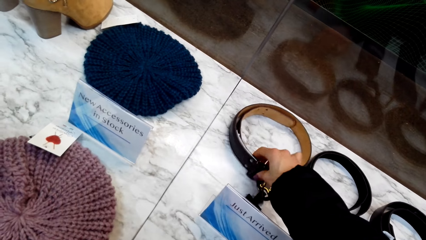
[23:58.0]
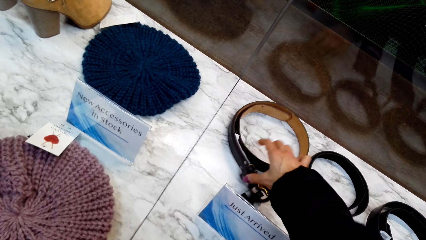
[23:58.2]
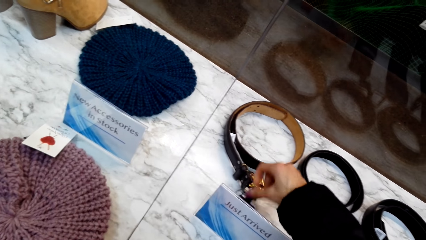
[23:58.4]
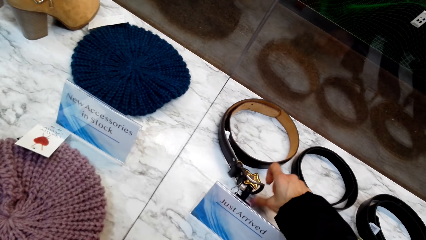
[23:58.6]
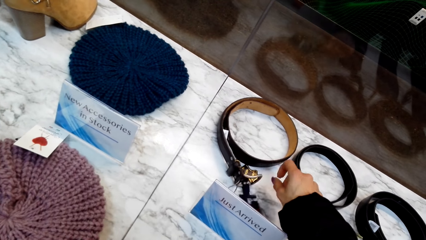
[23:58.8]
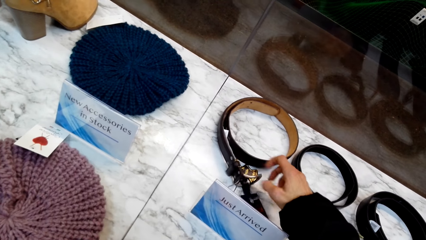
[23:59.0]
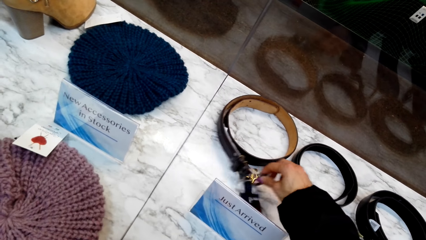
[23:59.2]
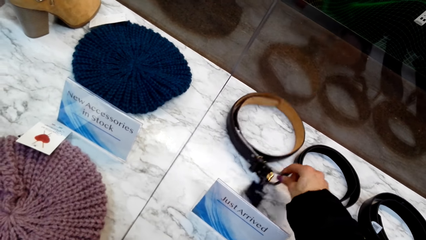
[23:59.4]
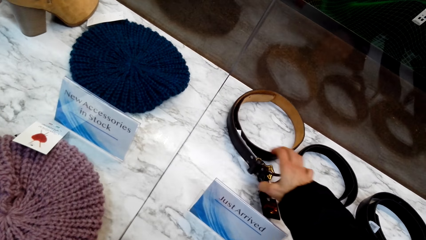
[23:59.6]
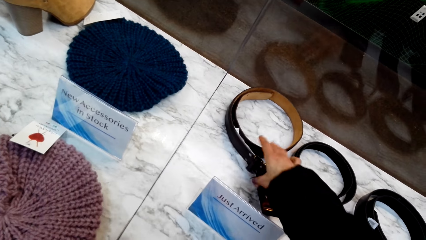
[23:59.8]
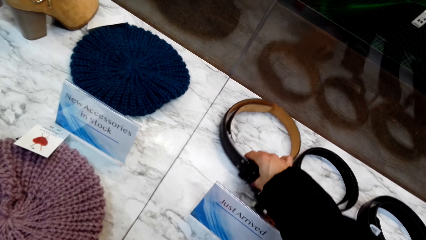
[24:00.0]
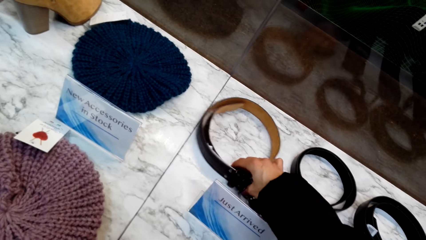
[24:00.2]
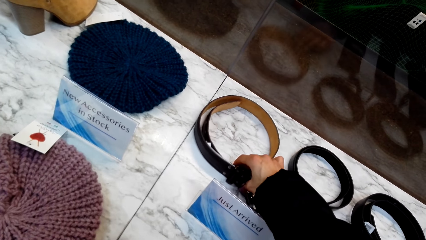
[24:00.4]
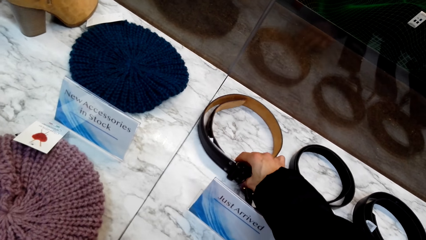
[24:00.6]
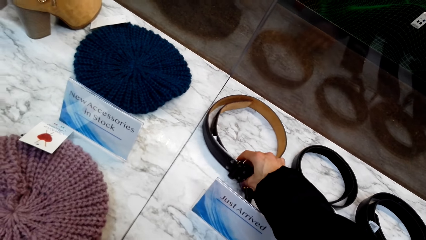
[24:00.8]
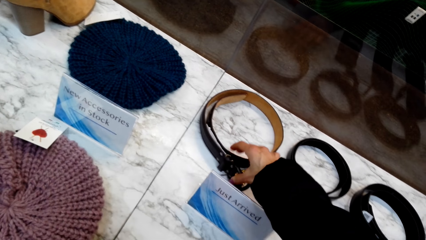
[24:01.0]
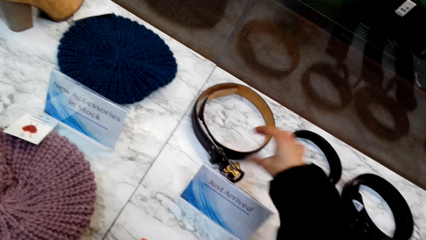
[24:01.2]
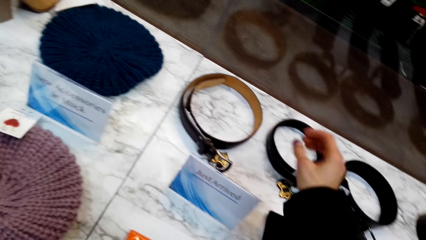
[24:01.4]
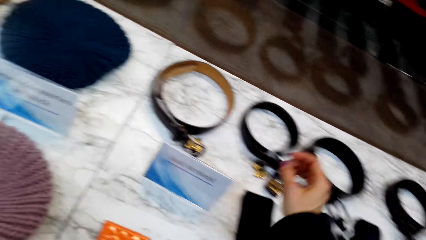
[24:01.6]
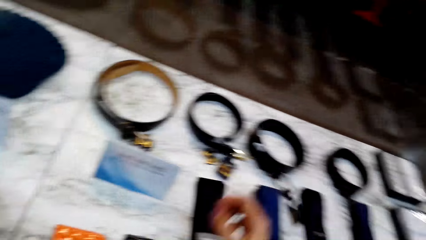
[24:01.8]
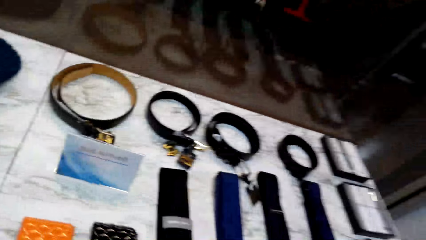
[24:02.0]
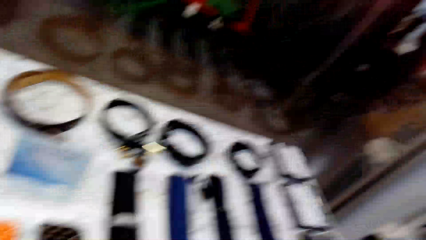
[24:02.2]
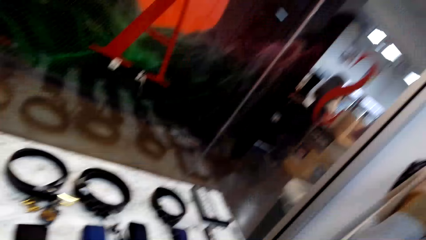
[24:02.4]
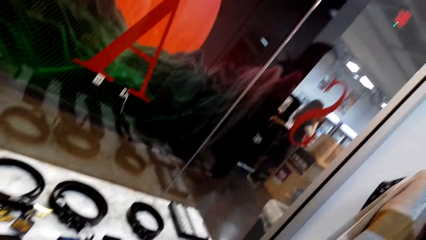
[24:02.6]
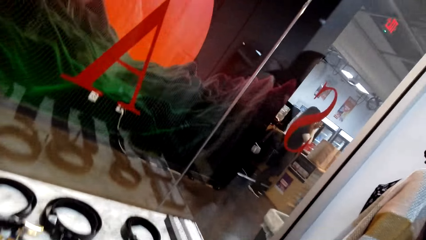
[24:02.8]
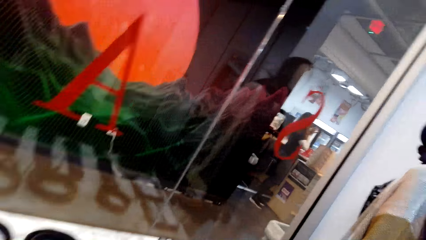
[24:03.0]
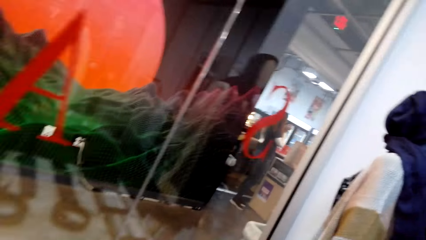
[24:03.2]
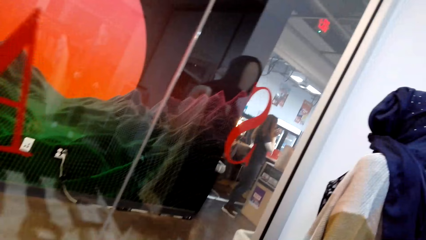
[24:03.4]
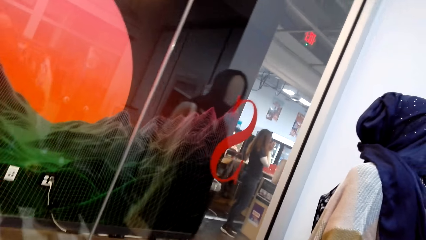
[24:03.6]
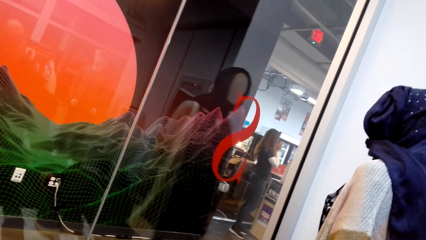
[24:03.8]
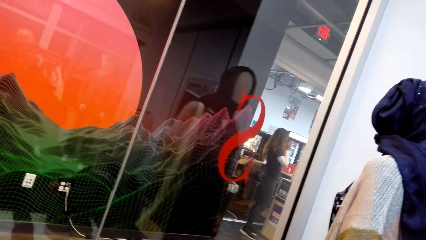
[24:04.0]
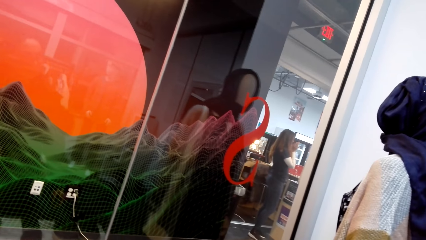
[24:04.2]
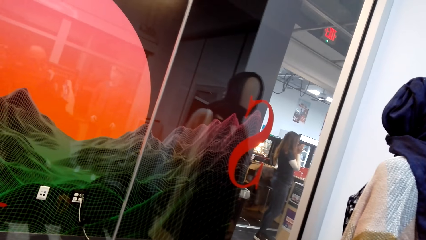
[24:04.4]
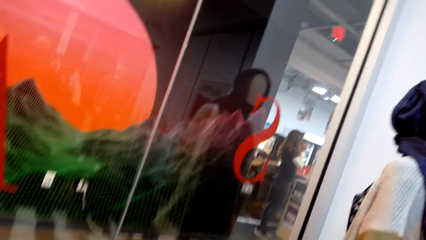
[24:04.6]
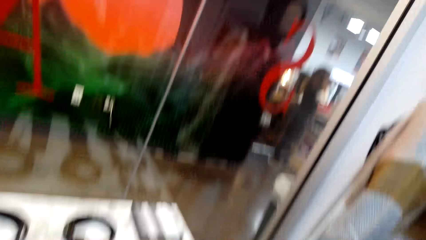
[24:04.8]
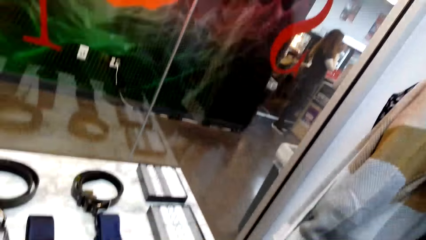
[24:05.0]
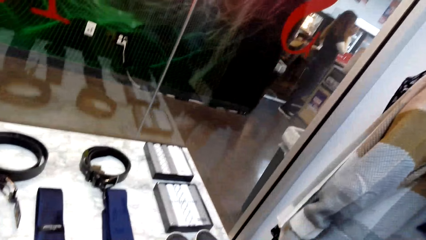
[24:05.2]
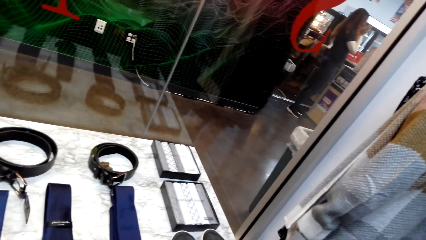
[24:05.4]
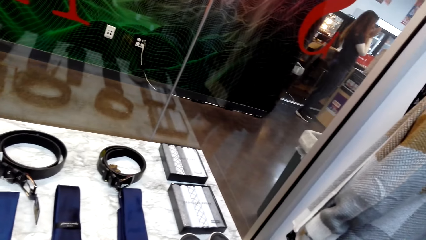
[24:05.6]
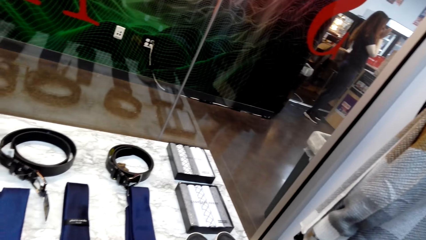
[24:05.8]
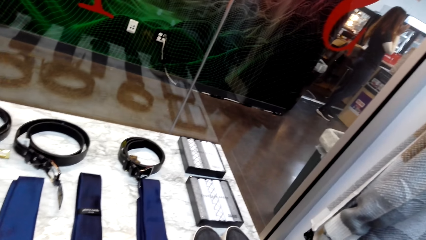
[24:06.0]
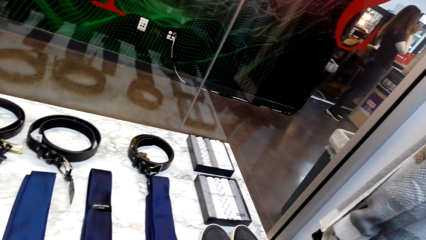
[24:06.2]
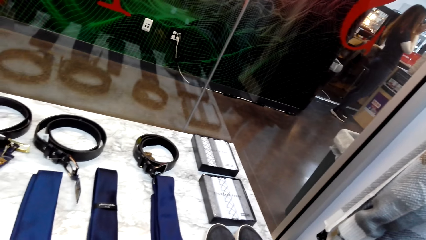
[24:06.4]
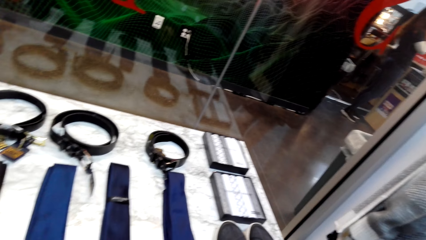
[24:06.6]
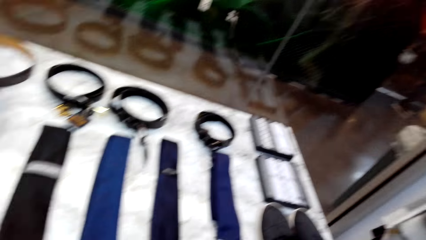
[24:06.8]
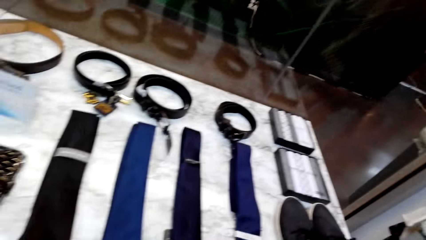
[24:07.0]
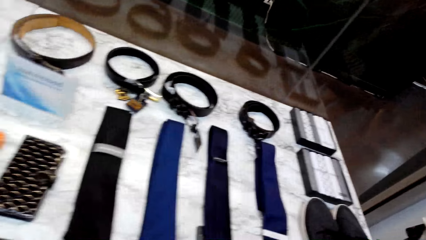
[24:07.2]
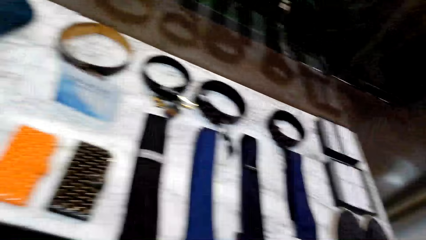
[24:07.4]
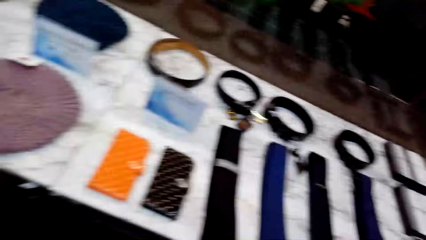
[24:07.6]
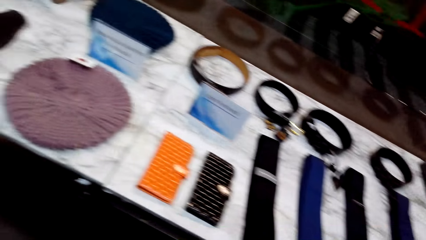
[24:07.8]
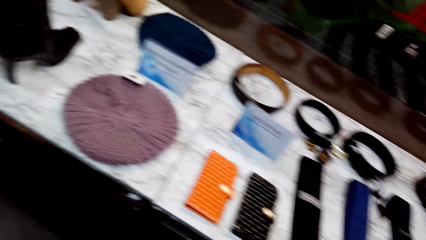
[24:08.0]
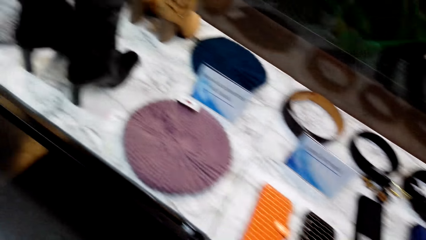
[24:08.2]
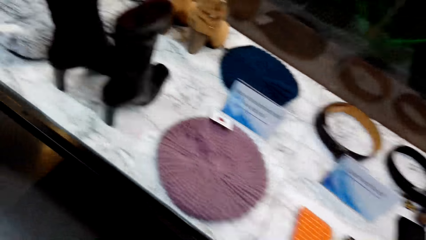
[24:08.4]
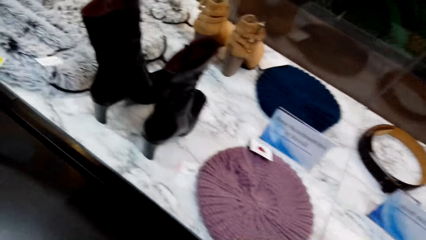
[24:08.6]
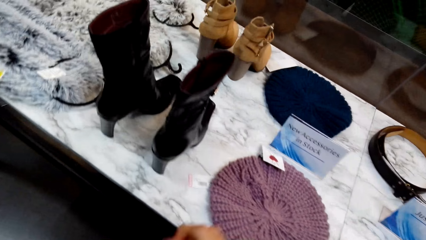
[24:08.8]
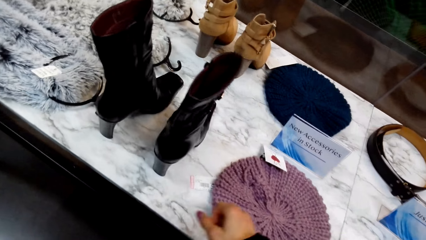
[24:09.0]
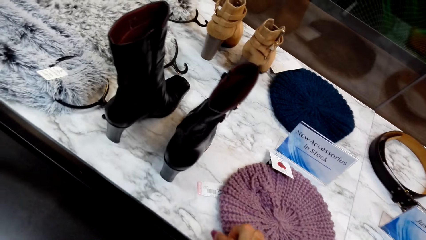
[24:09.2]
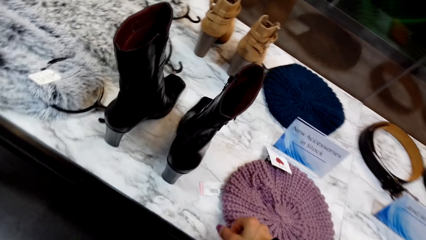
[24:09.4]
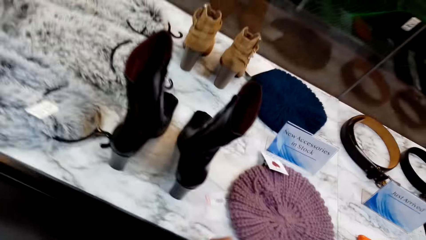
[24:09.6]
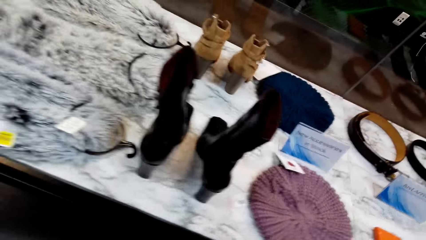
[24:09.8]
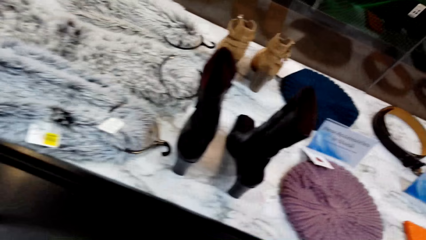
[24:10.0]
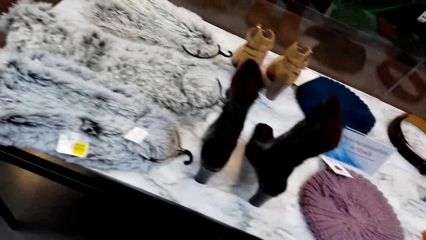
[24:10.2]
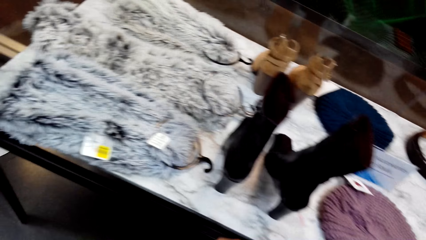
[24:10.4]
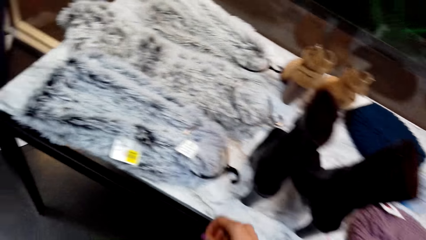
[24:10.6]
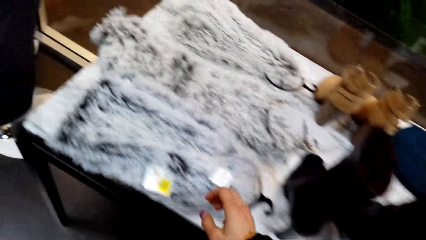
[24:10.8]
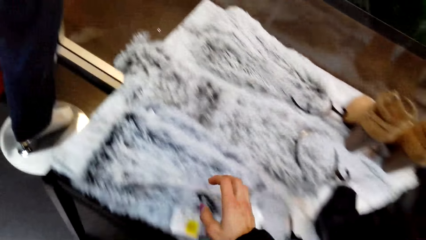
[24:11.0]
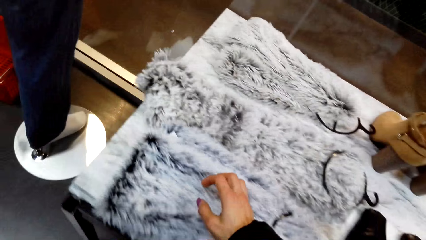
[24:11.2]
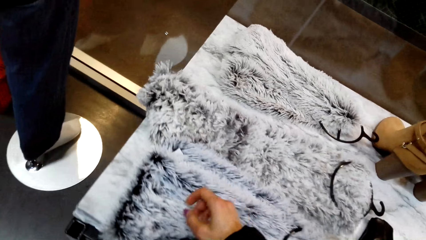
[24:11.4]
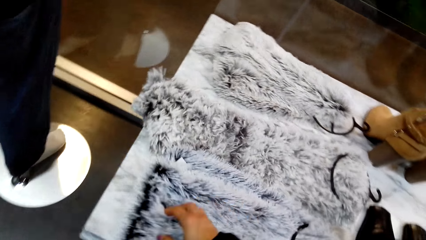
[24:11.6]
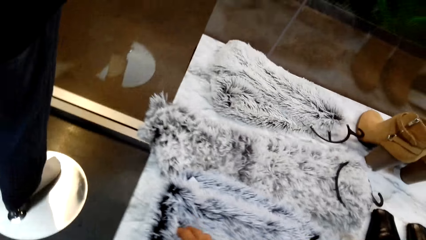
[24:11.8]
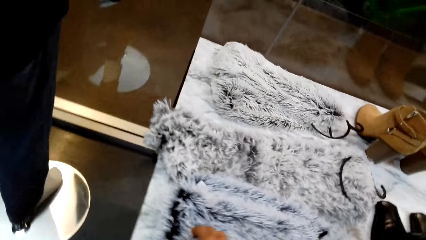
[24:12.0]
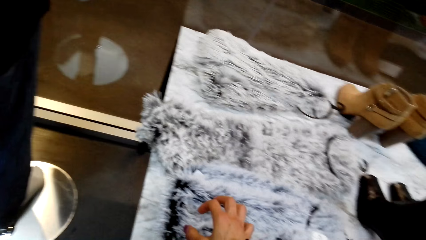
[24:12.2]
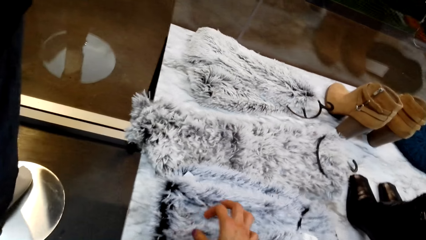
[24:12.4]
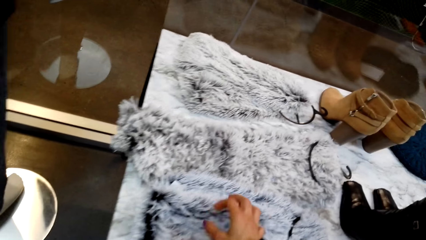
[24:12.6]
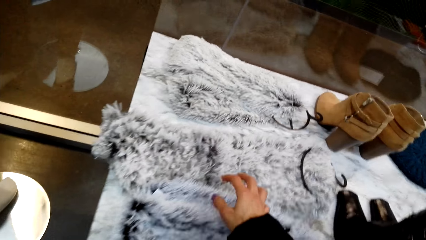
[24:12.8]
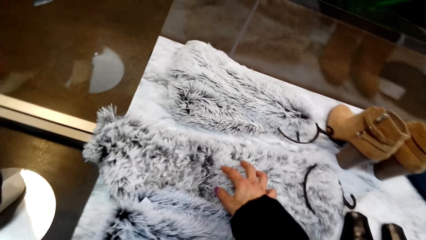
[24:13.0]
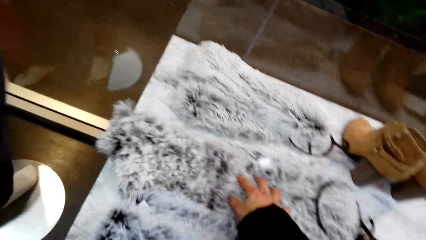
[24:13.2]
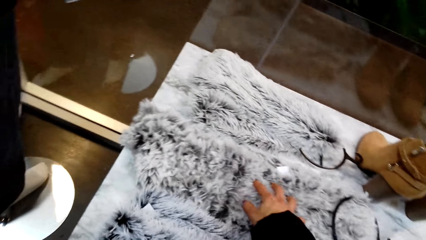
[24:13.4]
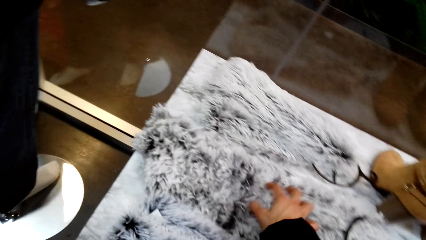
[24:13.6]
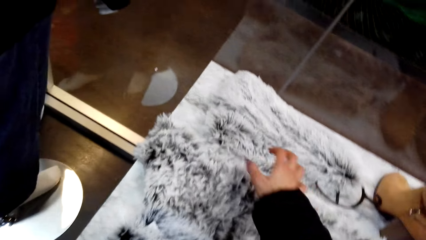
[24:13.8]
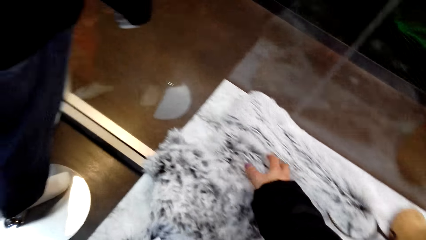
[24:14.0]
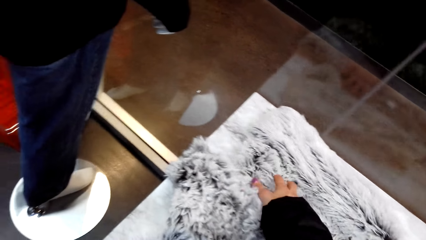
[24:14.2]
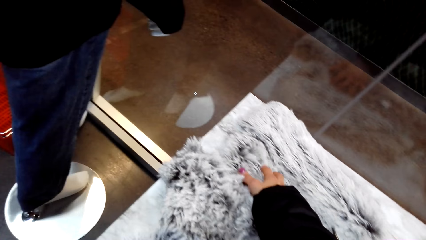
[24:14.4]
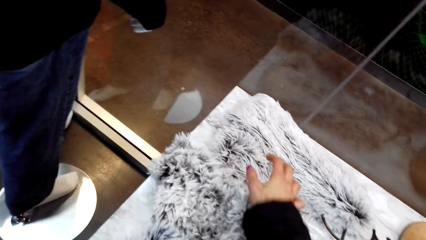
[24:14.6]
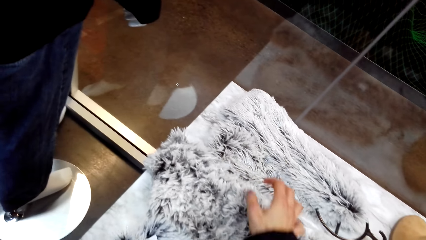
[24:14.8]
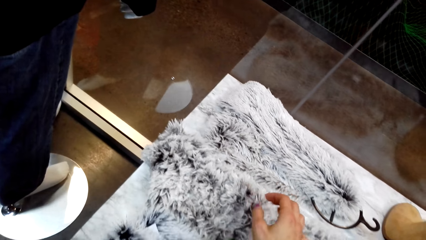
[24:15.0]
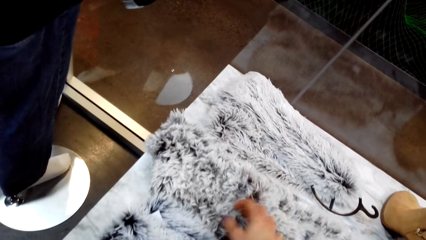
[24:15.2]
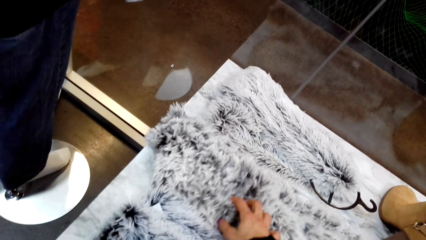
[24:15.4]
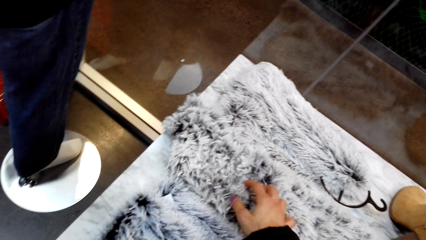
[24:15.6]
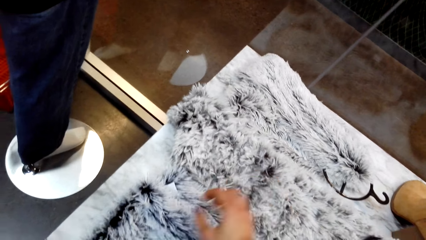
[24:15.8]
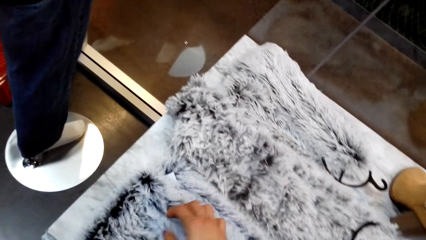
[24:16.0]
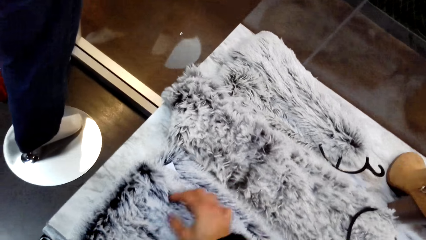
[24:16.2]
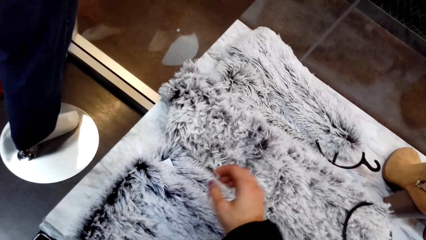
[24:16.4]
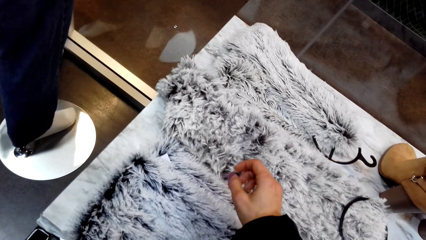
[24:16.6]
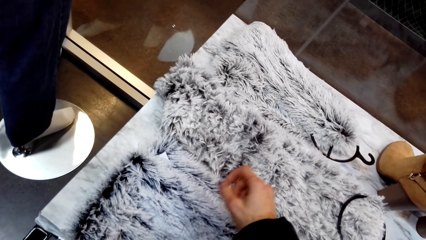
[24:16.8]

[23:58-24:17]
The camera wearer looks around. They watch the background. They hold the clothes on the table.
